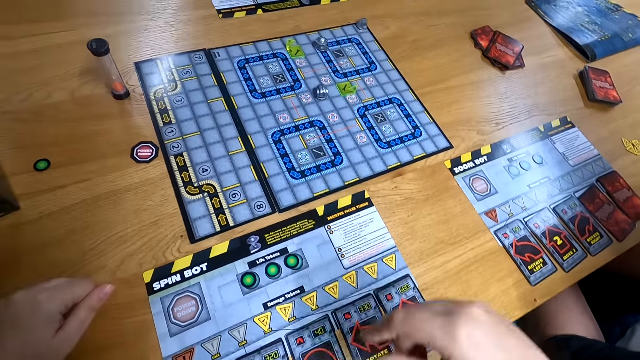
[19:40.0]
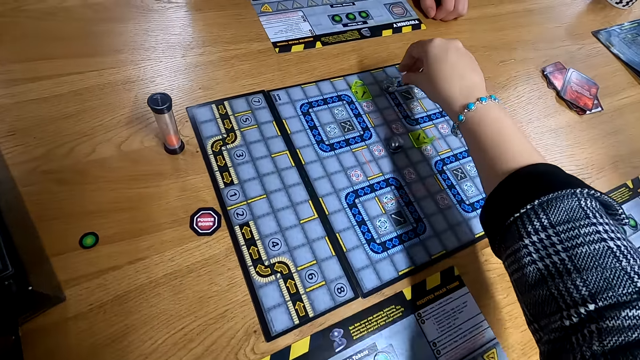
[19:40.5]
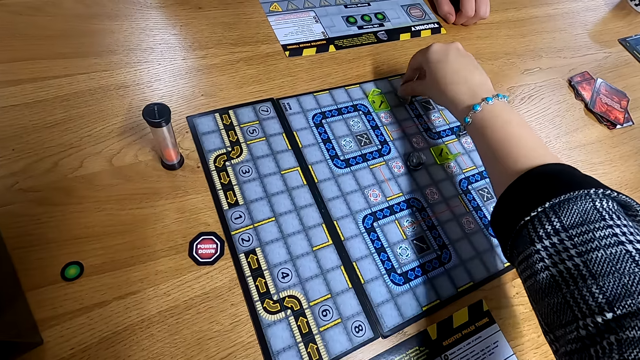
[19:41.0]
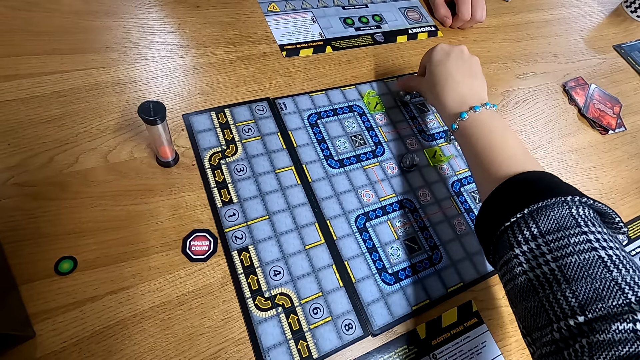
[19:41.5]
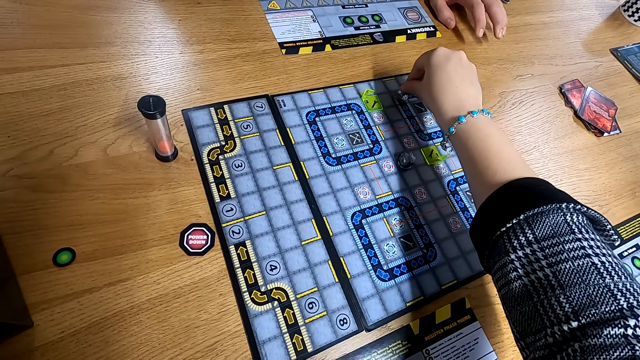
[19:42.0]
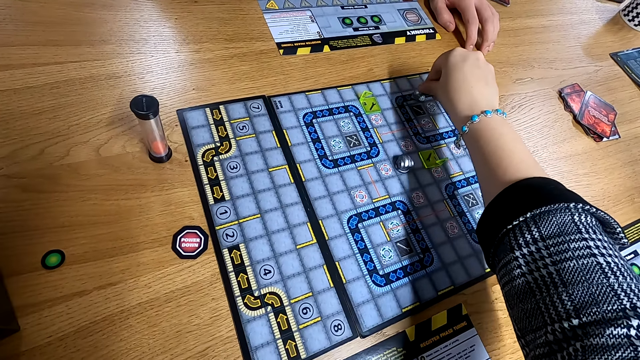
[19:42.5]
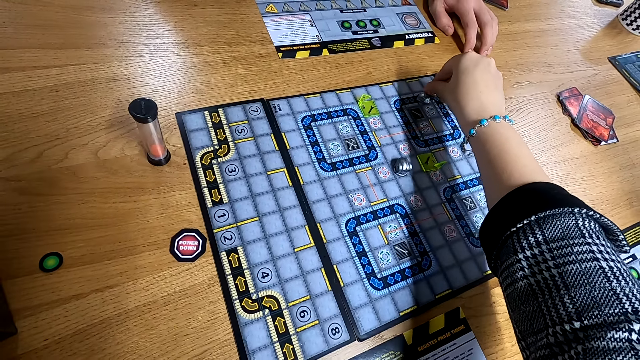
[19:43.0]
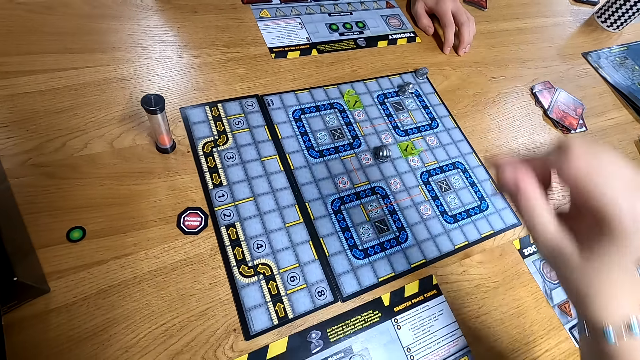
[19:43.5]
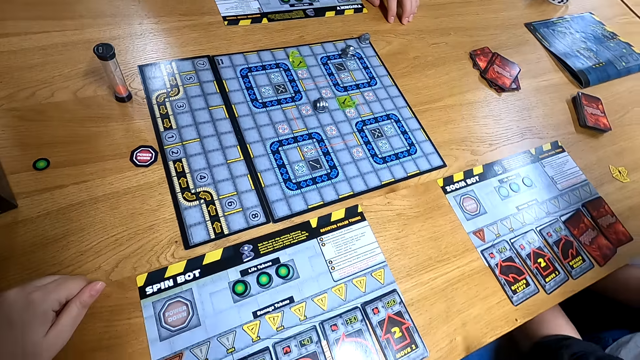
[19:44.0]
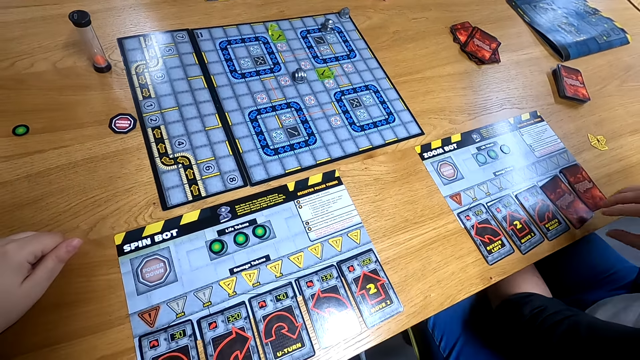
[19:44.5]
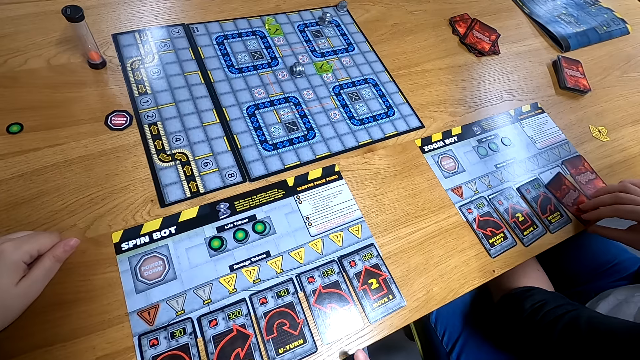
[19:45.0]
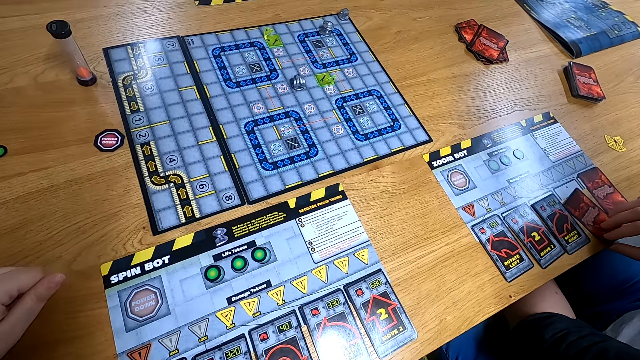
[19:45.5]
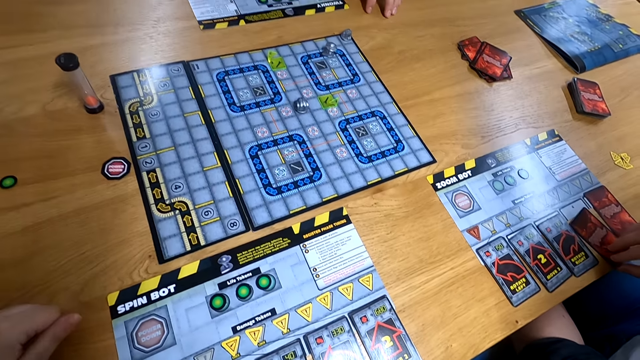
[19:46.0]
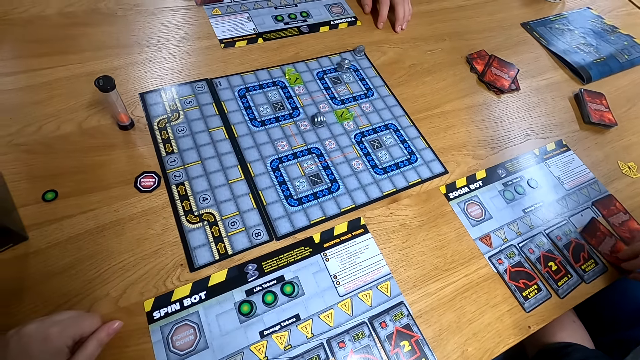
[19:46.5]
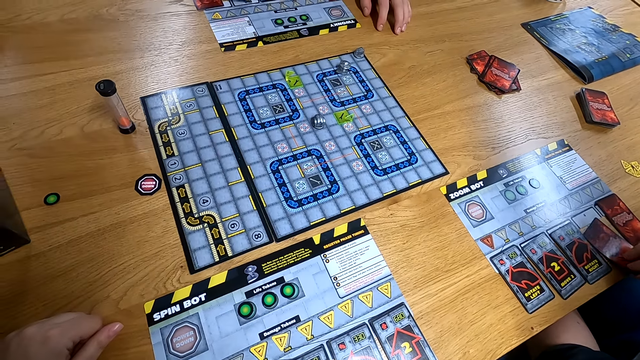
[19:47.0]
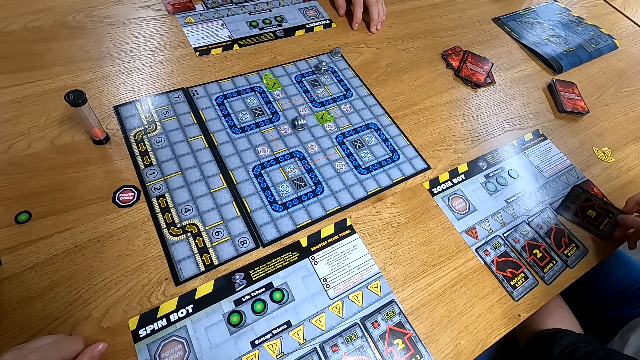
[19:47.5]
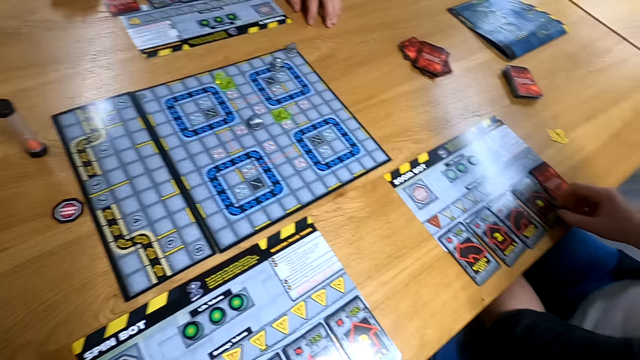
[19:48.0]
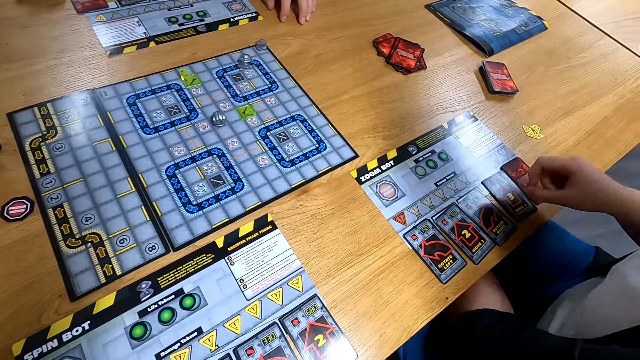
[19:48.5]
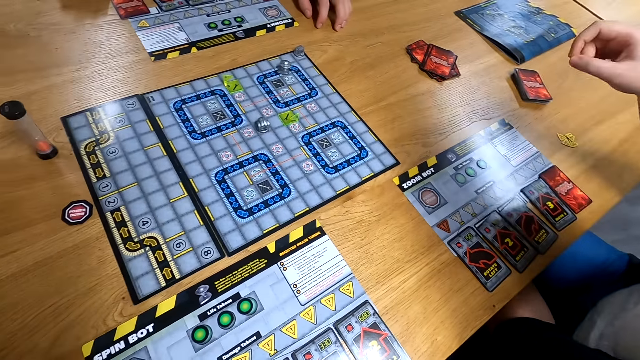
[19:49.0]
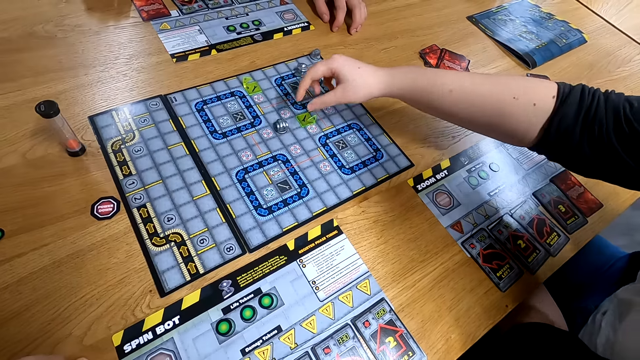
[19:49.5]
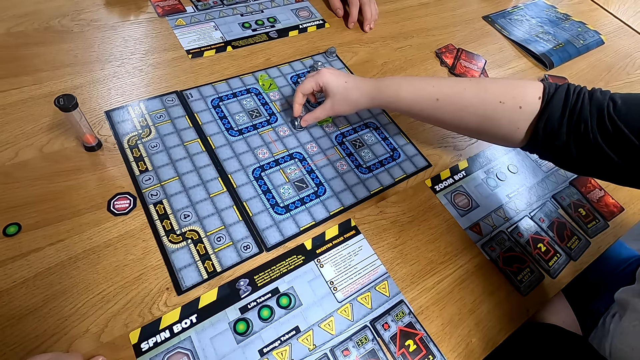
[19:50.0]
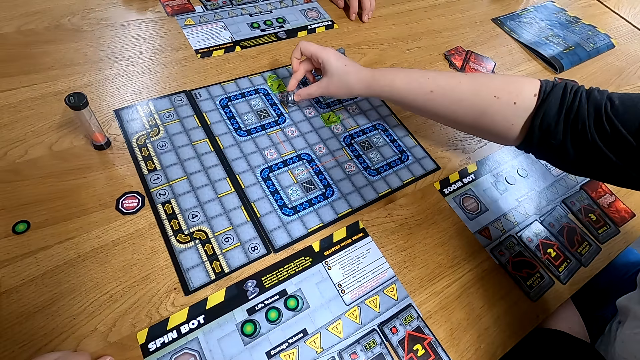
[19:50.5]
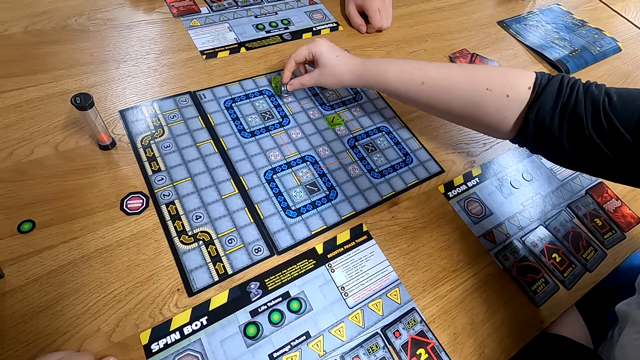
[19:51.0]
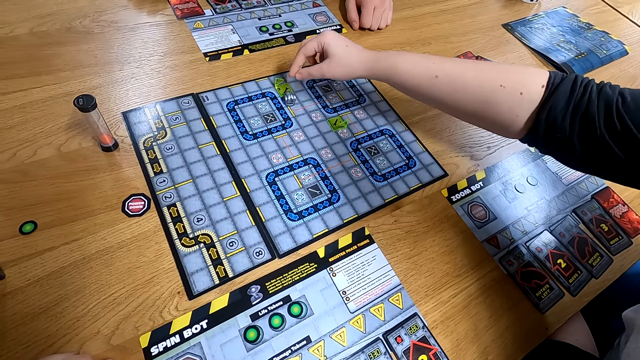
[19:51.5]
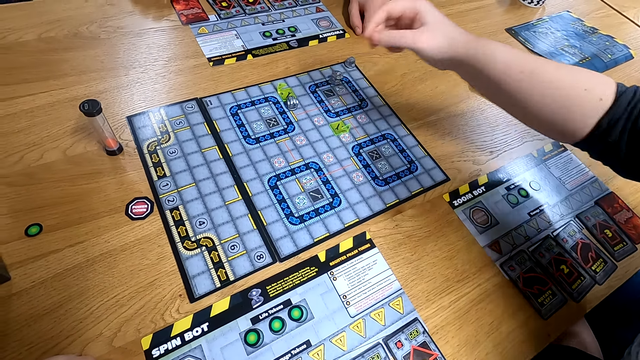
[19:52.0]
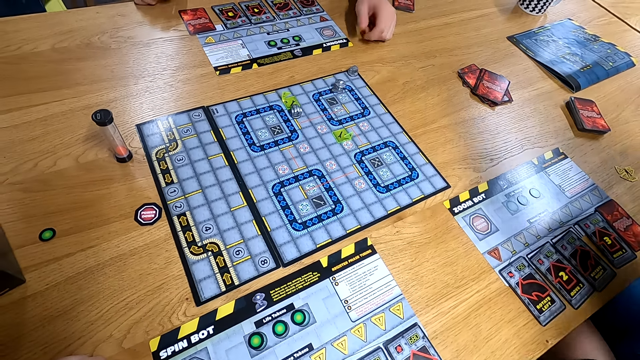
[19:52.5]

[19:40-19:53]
The camera wearer plays the counter on the central board with her right hand. The woman opens the card on the side board with her left hand. The woman plays the counter on the central board with her right hand.

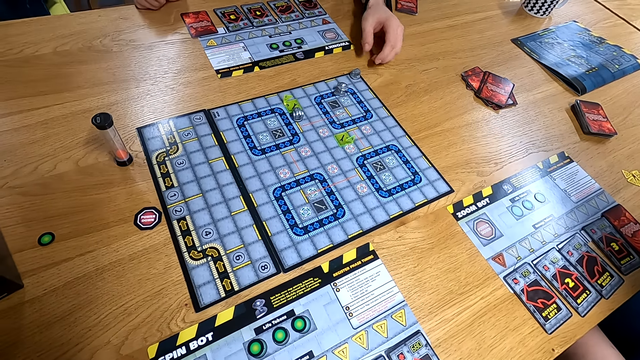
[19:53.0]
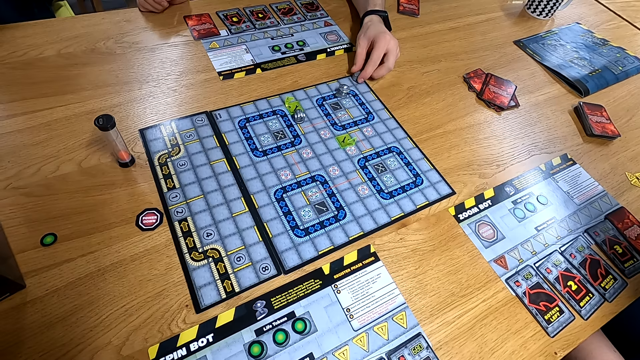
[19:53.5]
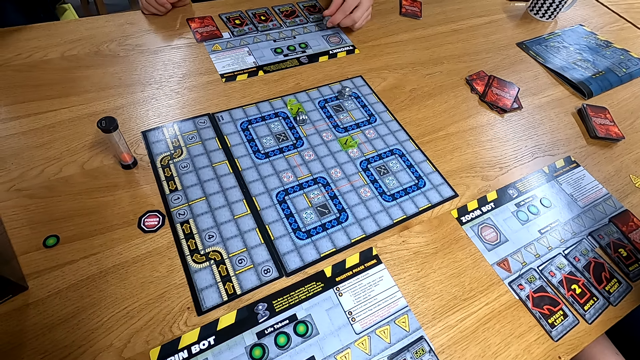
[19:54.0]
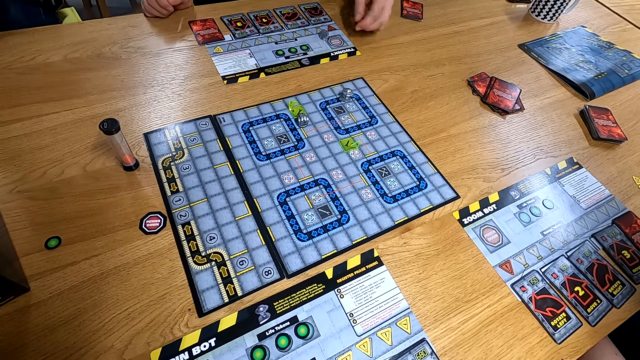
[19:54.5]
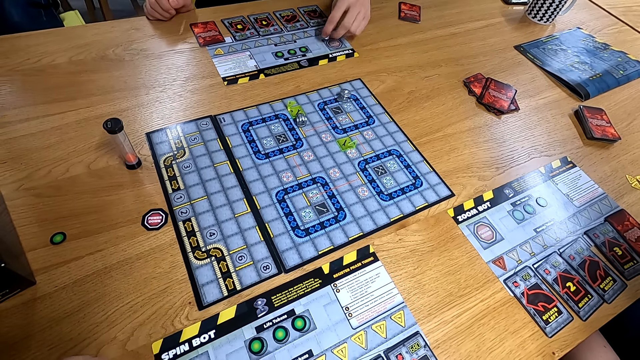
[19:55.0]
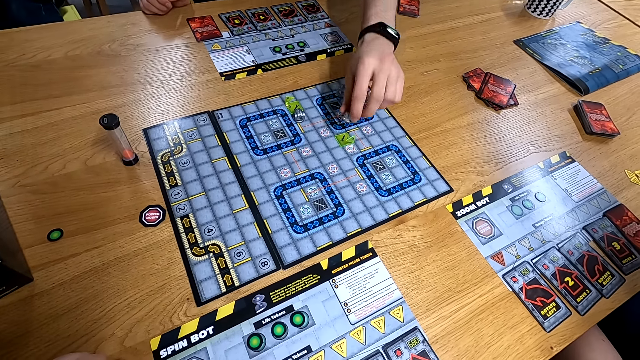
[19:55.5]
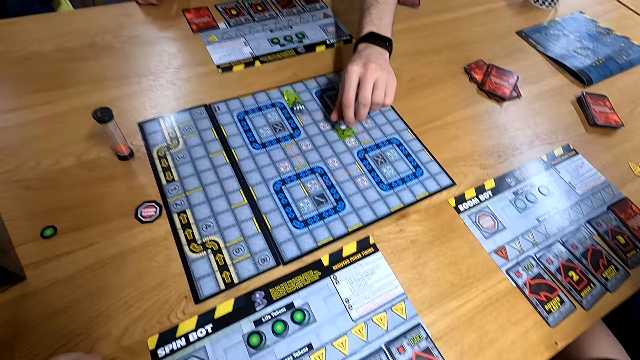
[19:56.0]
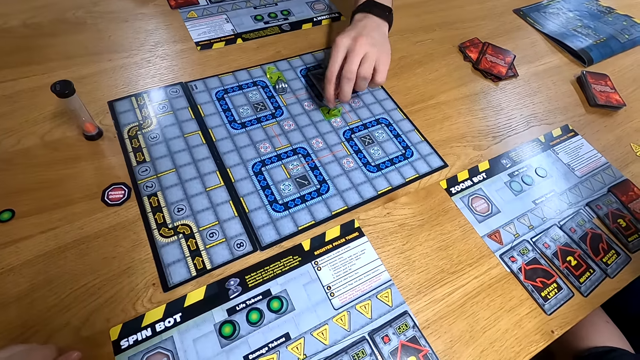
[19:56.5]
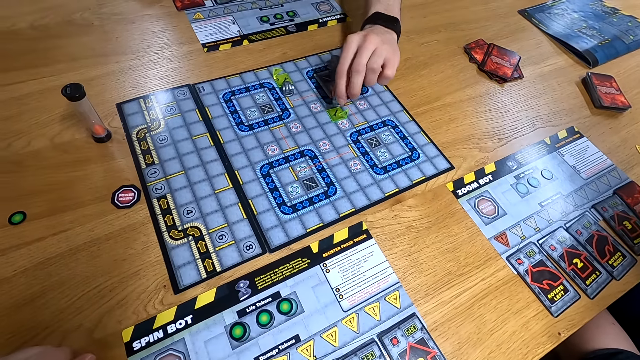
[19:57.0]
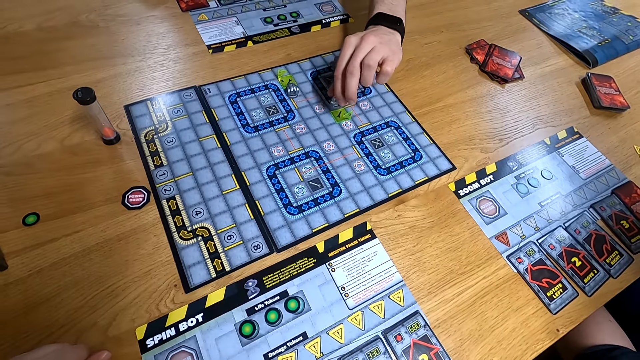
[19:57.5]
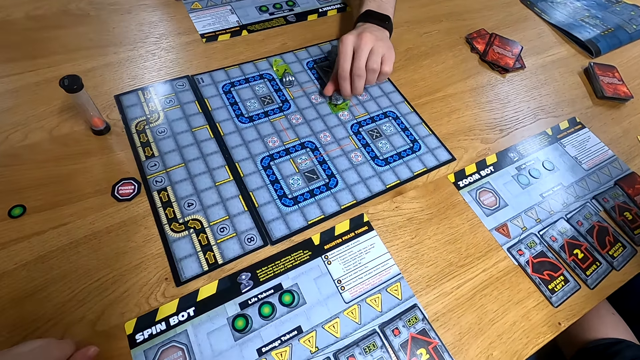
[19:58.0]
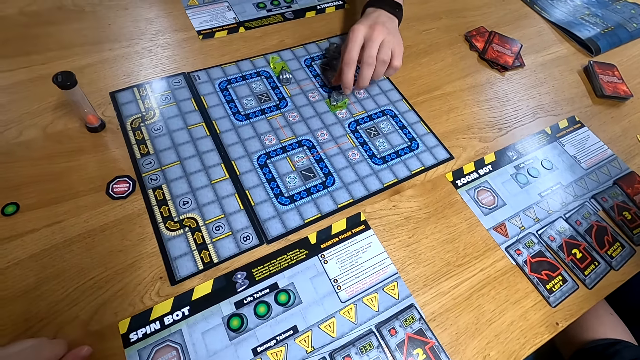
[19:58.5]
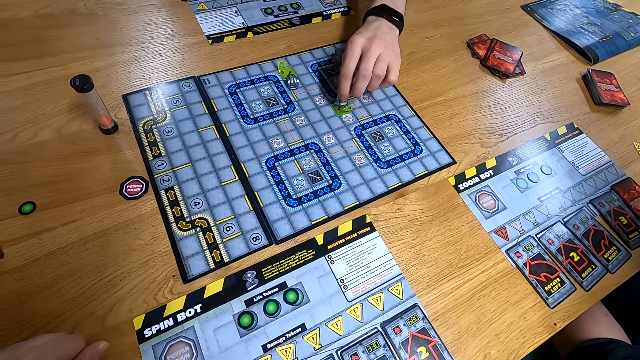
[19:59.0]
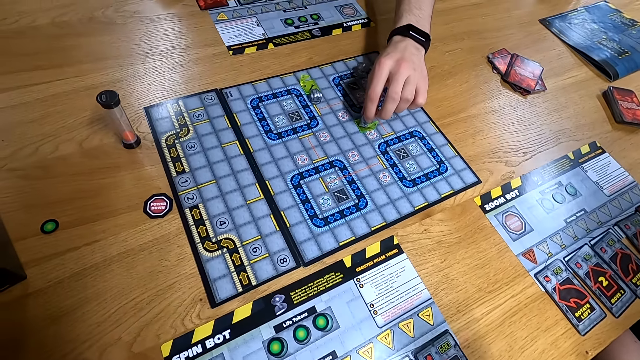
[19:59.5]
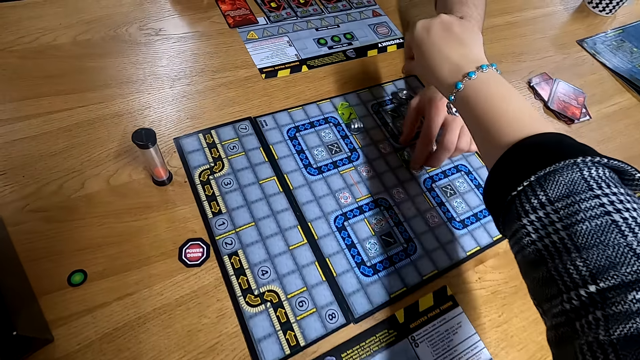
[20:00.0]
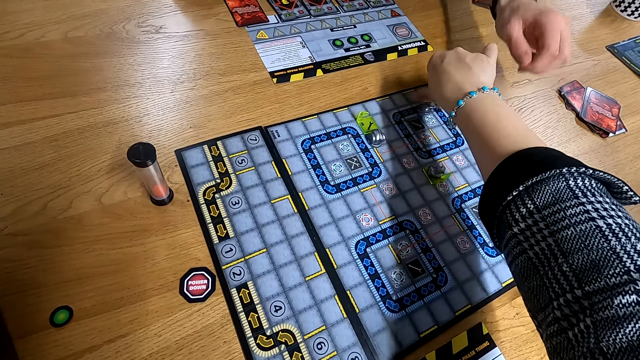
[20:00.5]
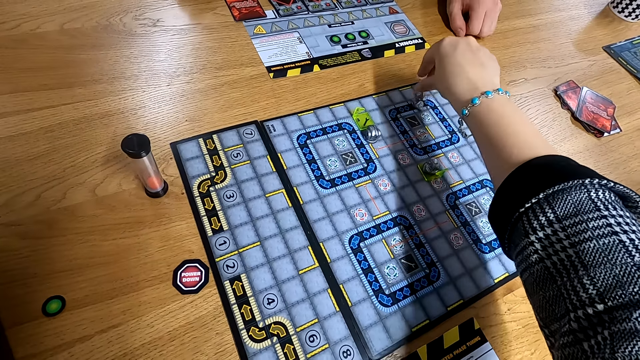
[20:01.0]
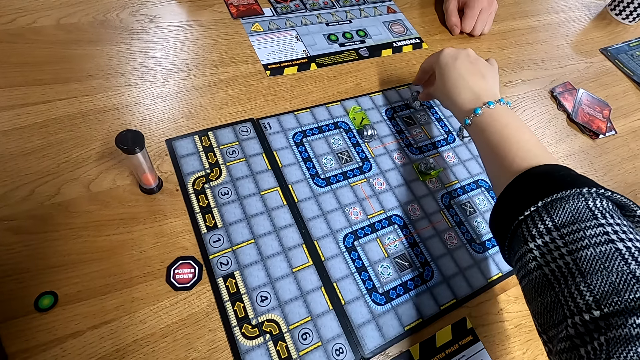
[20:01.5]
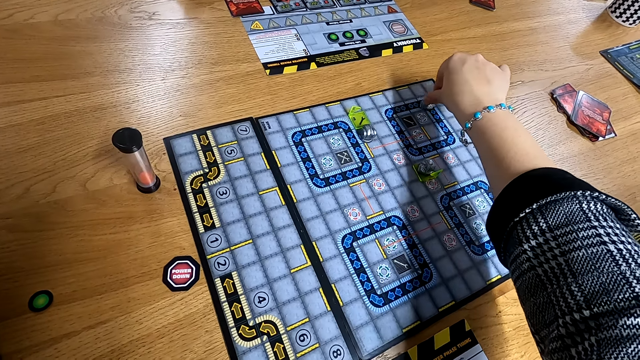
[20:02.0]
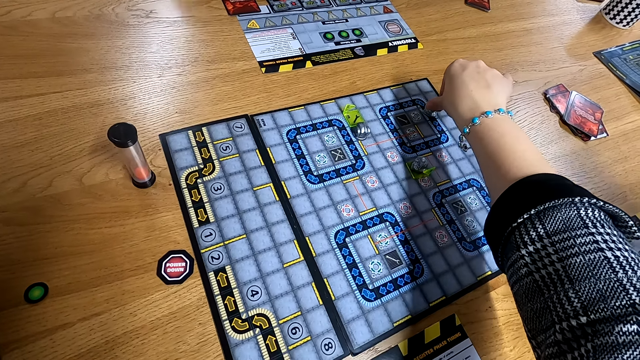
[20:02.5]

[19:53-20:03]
The man moves the counter from the central board to the side board with his left hand. He moves the counter from the side board to the central board with his left hand. The camera wearer plays the counter on the central board with her right hand. The man puts his left hand on the table.
